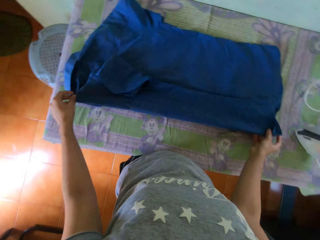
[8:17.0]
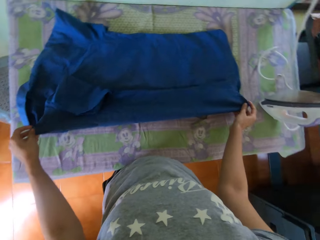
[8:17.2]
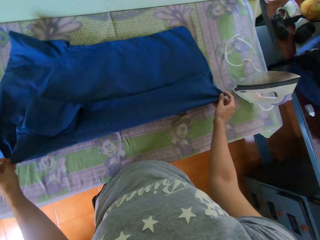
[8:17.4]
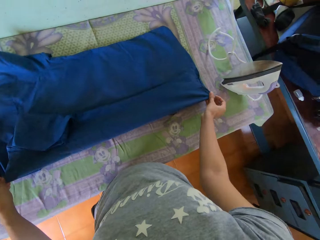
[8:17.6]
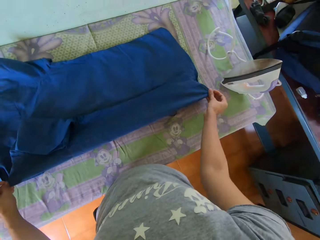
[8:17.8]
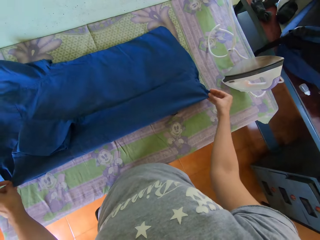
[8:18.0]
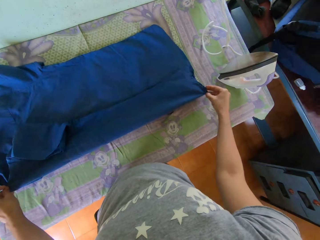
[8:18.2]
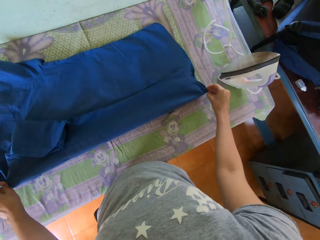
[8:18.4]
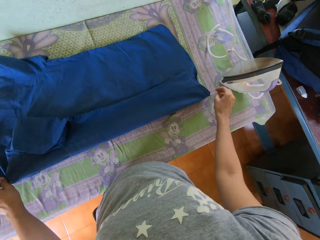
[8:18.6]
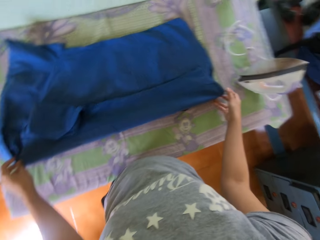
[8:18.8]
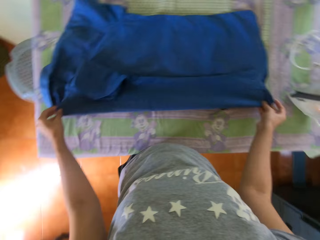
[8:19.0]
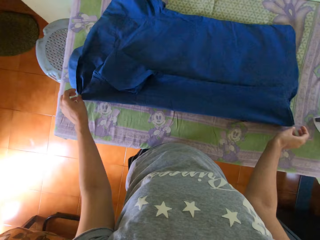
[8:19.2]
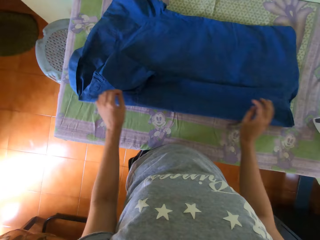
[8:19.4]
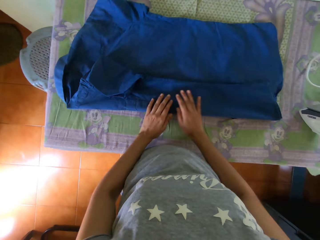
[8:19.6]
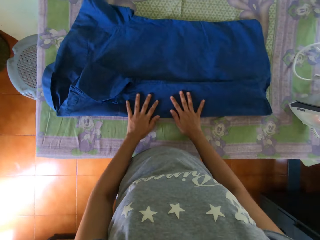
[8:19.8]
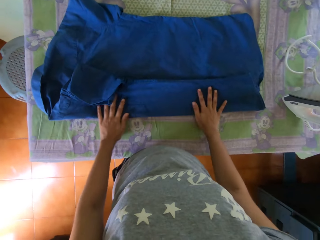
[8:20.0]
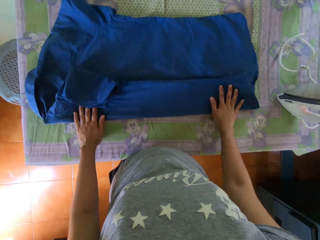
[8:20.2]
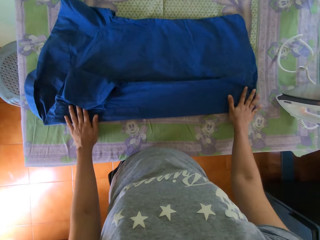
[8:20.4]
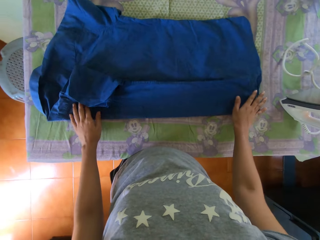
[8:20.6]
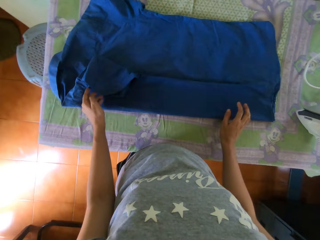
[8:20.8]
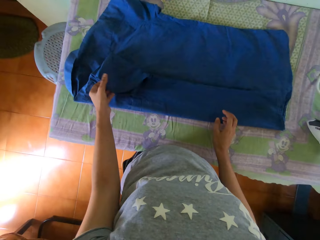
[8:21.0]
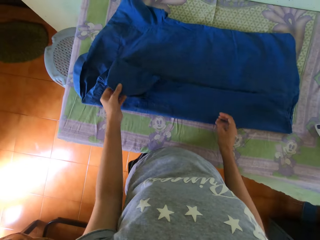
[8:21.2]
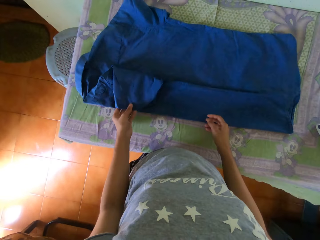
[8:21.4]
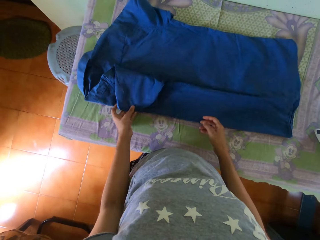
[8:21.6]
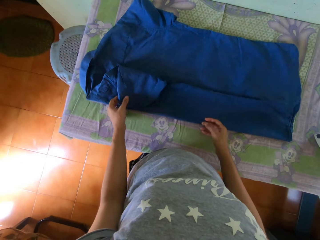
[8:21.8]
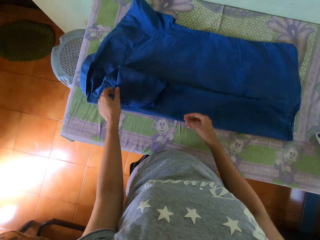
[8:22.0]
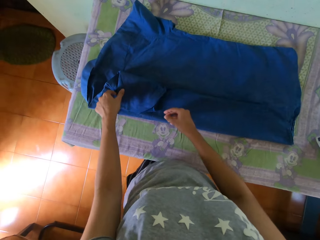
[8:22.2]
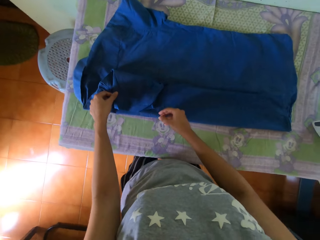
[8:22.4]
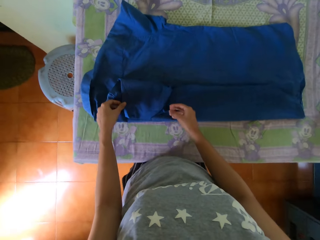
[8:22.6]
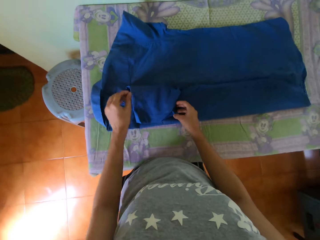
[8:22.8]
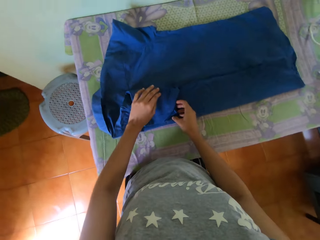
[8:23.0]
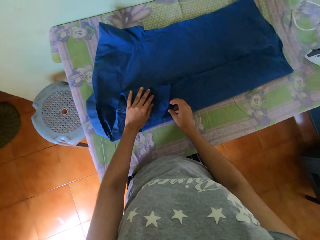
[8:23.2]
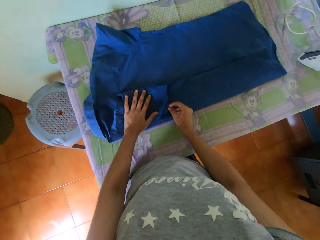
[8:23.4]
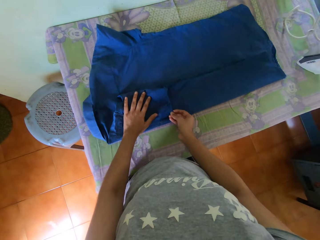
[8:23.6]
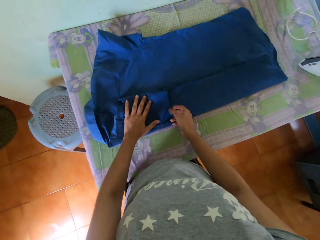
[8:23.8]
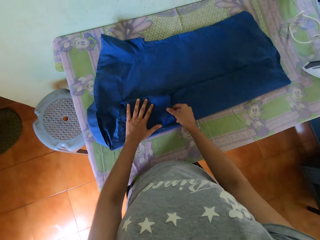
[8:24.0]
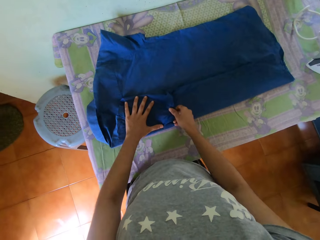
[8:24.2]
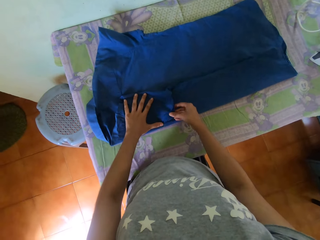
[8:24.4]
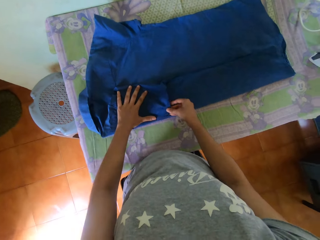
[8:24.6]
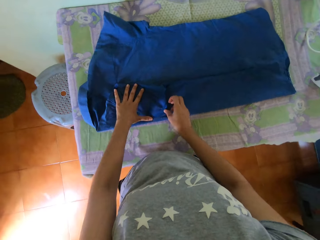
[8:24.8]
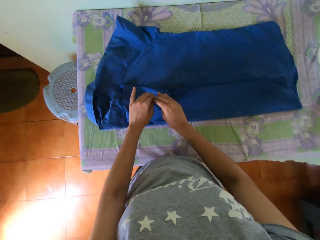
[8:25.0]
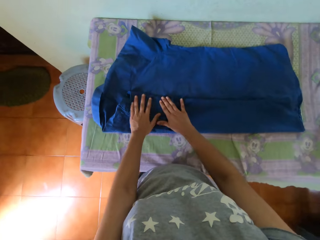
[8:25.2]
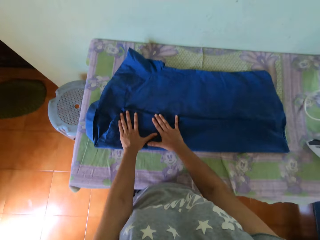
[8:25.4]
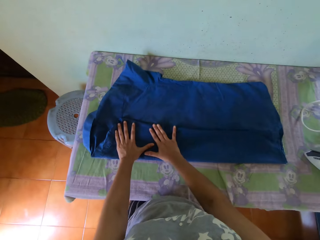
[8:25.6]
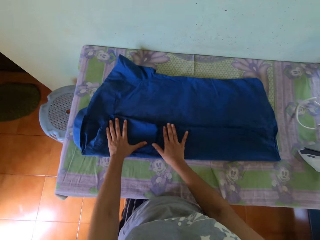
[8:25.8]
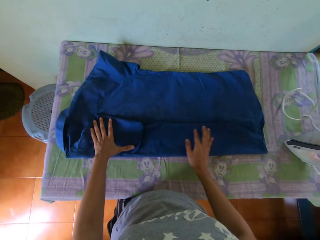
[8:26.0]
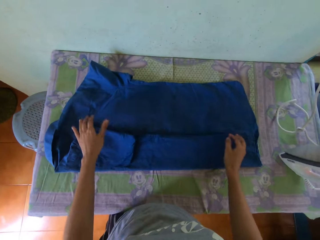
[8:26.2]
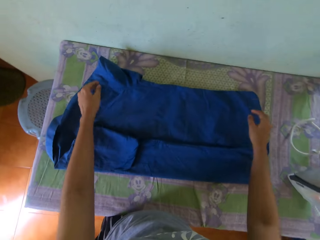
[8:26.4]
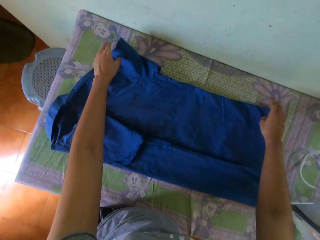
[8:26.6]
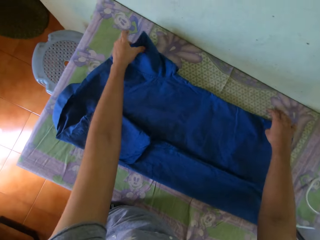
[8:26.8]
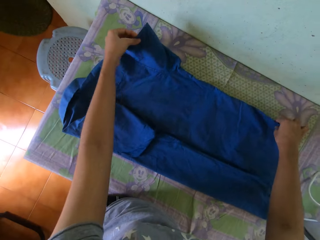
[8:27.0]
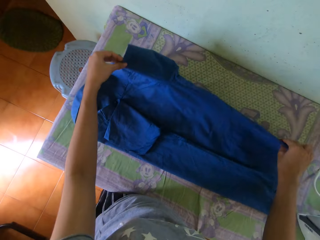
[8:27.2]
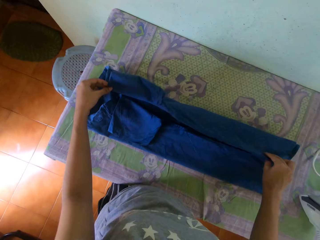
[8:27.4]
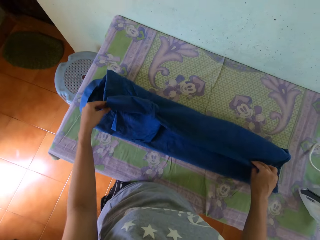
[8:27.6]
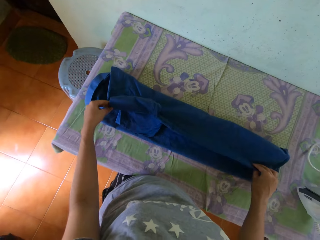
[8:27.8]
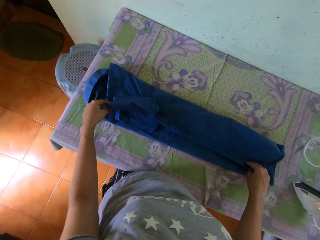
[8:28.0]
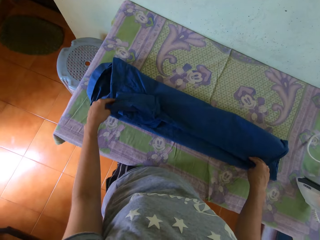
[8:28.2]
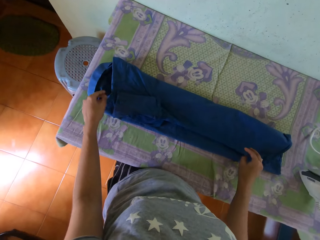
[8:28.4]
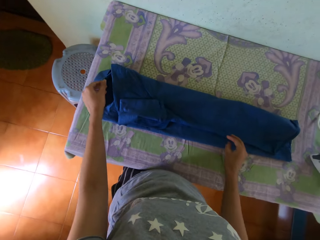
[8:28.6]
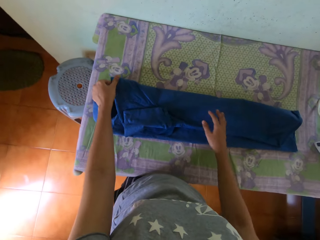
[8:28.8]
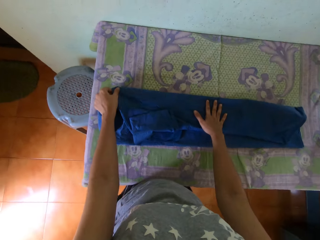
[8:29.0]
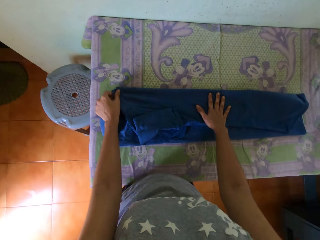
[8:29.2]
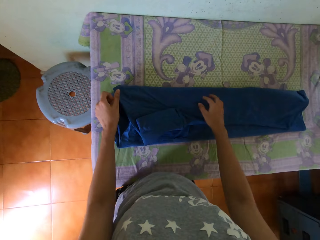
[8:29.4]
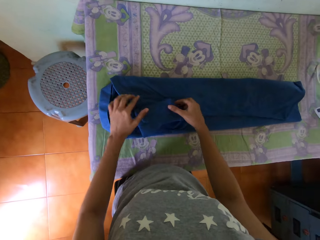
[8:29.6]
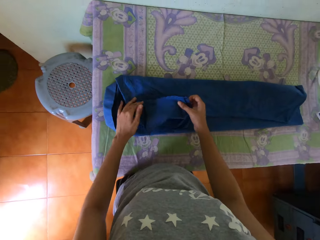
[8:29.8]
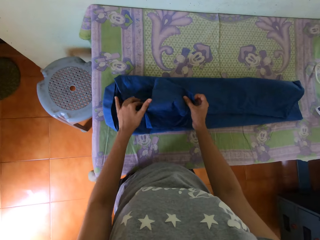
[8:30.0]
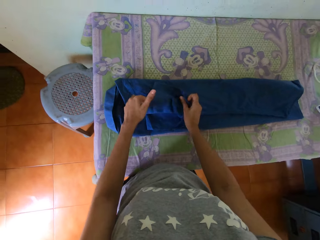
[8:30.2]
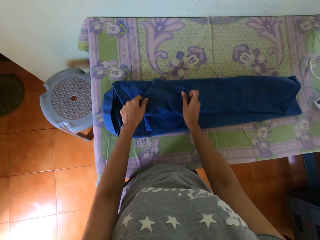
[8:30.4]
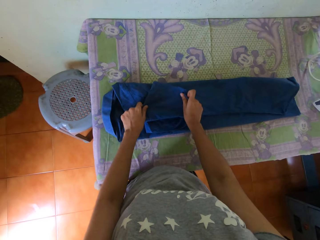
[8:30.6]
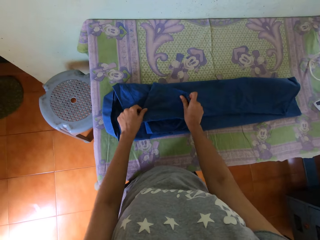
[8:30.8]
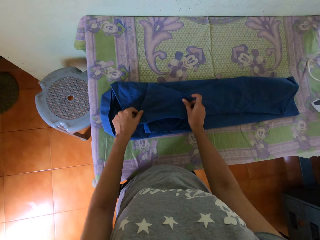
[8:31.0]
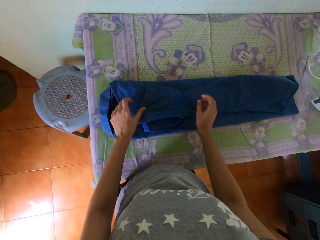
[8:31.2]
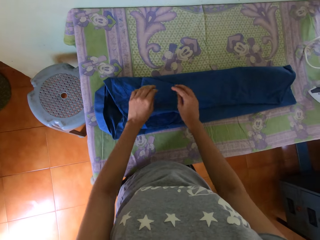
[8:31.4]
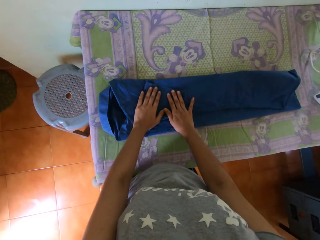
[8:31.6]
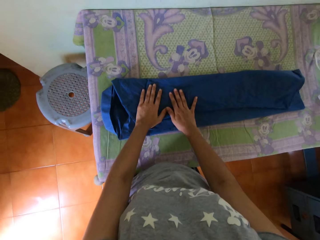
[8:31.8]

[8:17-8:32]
The camera wearer presses his palms on the shirt. He adjusts the shirt on the table with his hands. He folds the shirt with his hands.

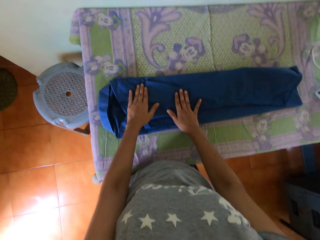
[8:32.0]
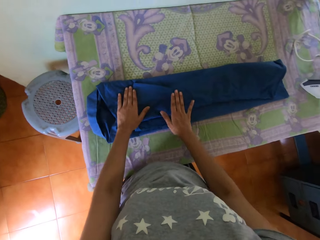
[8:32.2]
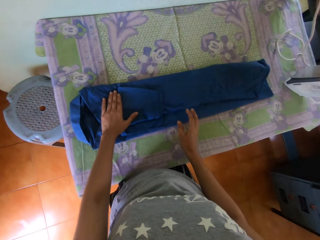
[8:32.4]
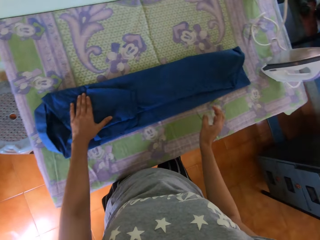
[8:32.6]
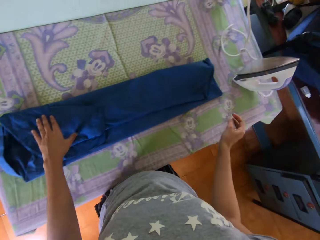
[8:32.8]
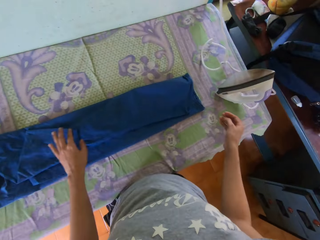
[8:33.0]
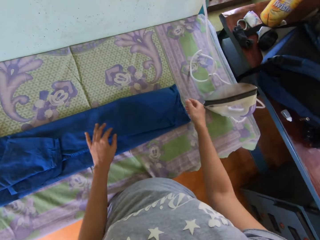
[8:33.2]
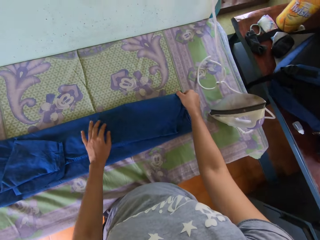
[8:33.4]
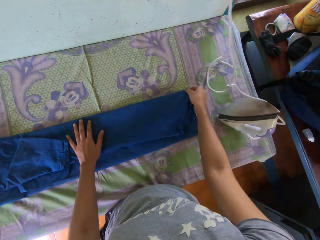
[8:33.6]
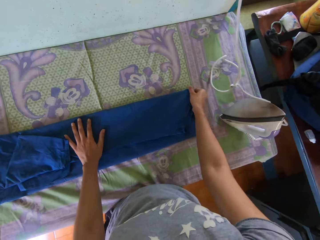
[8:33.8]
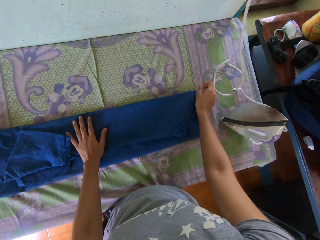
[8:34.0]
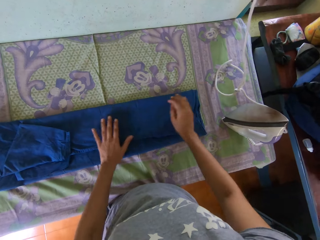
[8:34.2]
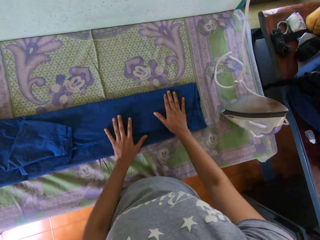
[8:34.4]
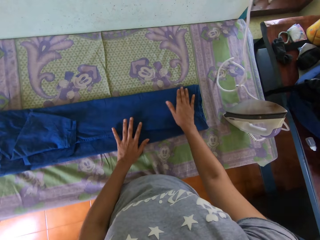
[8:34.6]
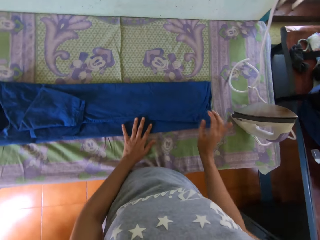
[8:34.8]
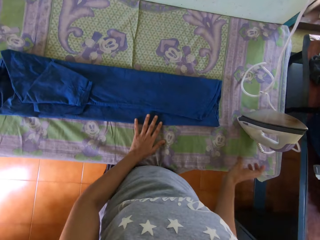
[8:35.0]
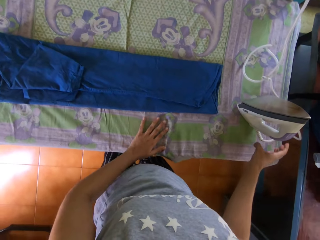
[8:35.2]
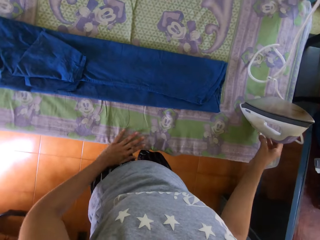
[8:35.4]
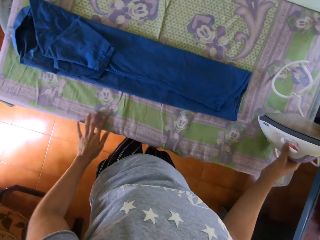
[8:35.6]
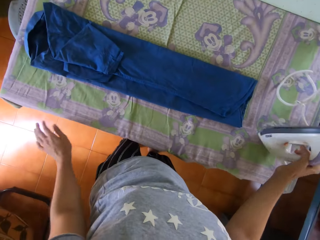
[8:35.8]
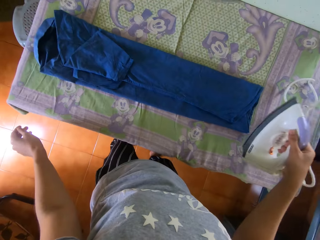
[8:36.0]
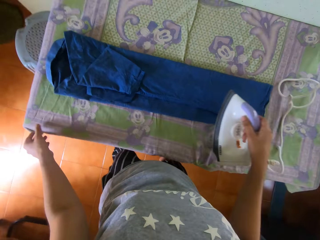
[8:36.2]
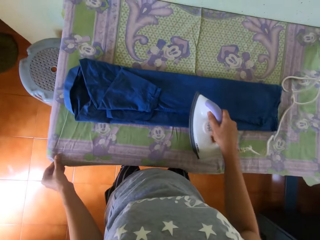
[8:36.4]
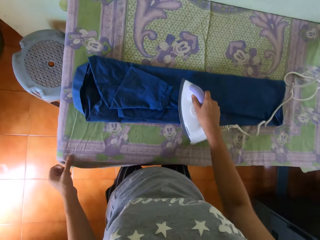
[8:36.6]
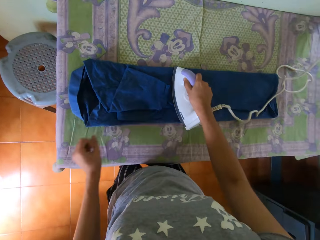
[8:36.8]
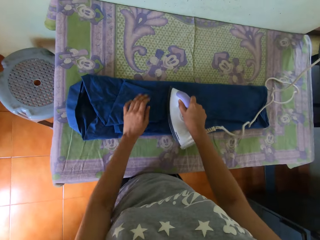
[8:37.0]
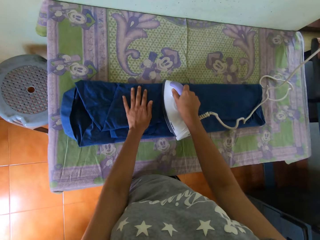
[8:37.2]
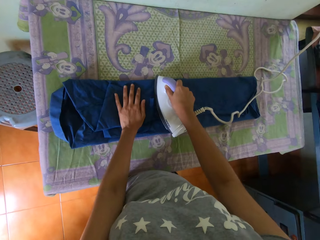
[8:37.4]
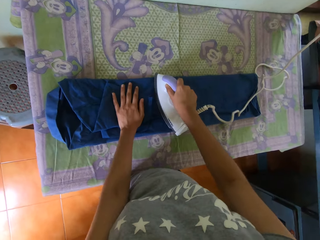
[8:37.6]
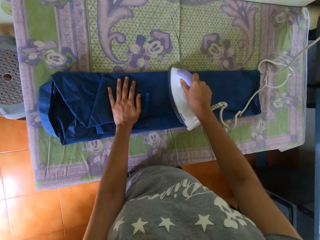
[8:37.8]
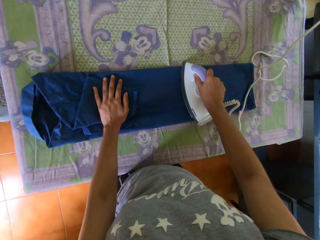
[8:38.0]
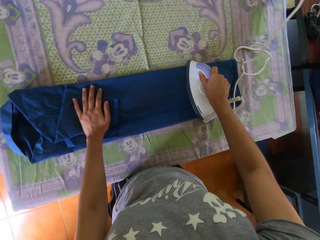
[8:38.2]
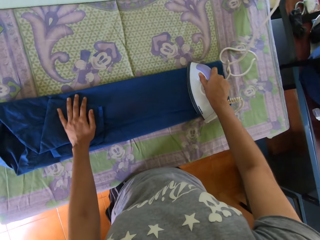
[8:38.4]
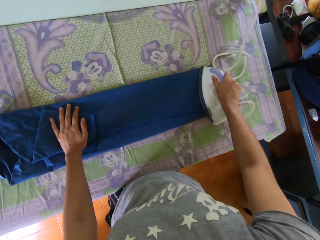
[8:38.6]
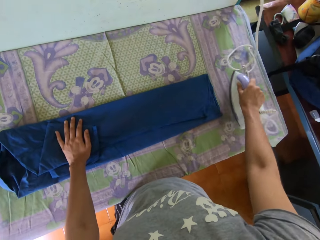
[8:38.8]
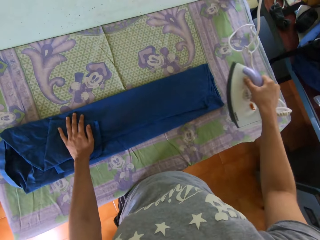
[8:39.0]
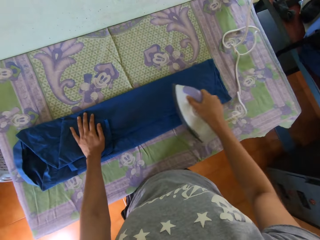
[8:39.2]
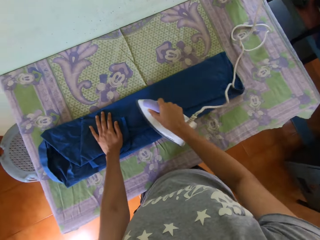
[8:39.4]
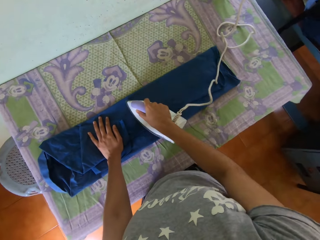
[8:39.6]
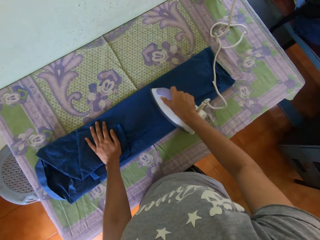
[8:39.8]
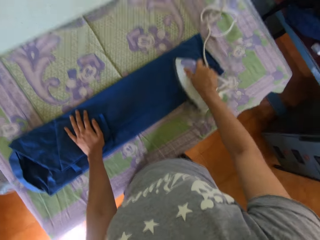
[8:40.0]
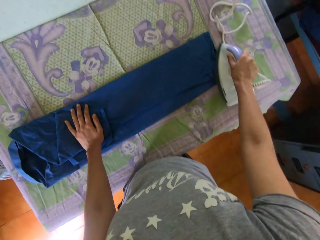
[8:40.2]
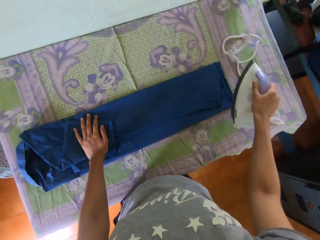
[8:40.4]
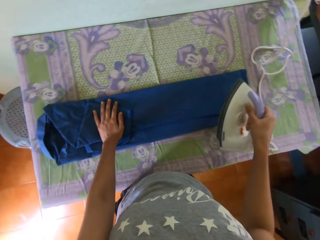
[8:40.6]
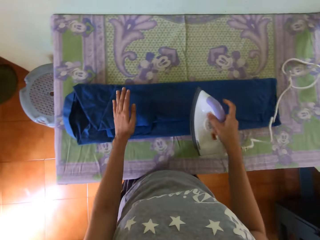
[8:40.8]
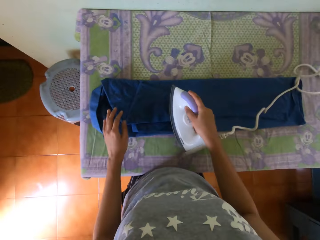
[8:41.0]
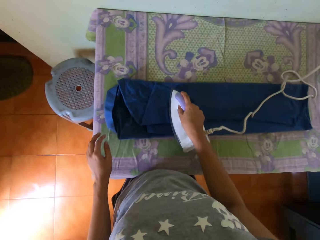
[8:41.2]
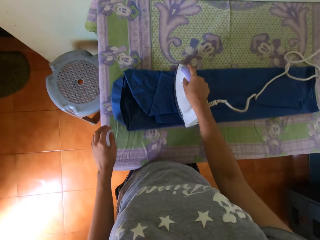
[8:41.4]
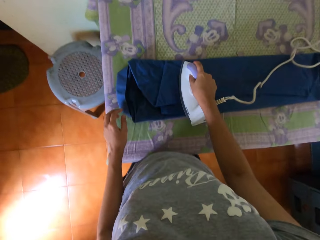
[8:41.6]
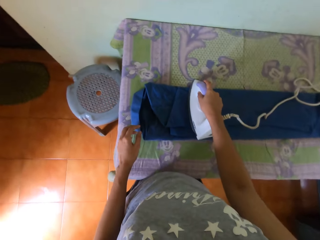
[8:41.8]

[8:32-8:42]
The camera wearer picks the iron from the table with his right hand. He holds the cloth on the table with his left hand. He places his left hand on the shirt. He irons the shirt on the table with the iron in his right hand.
